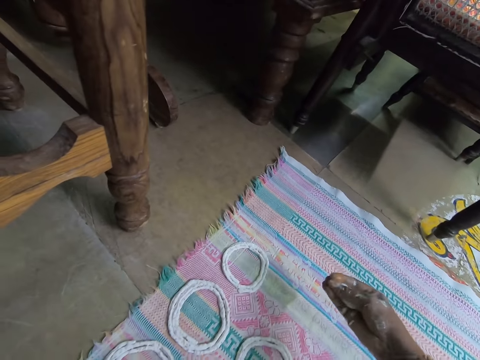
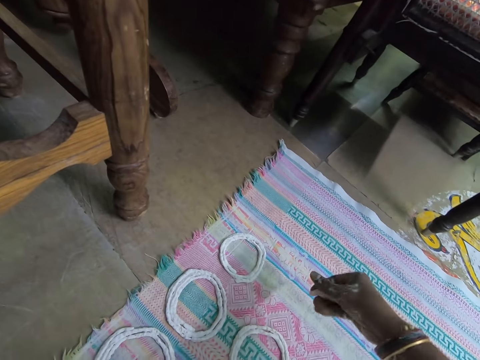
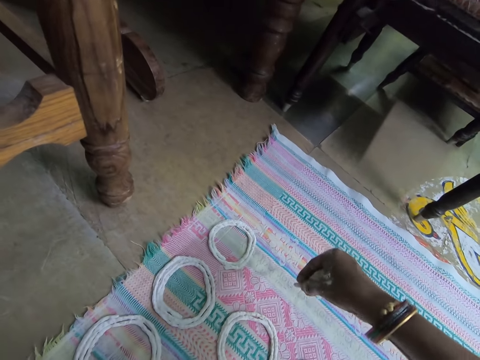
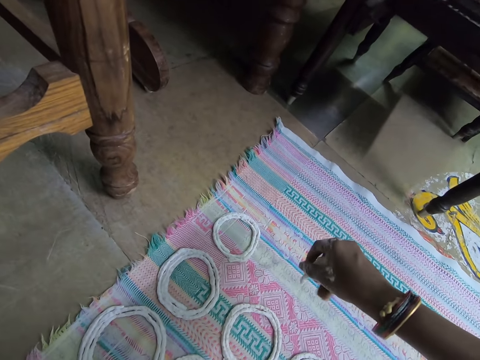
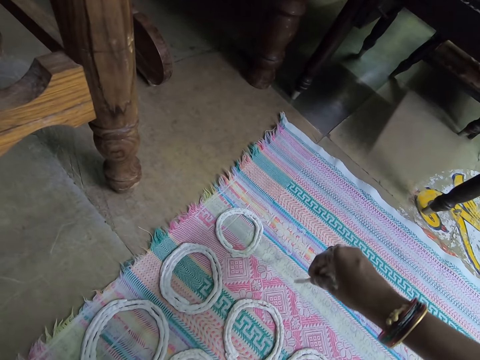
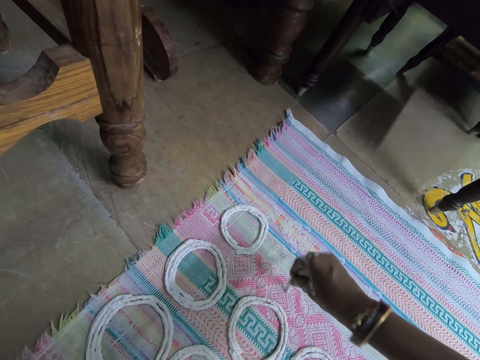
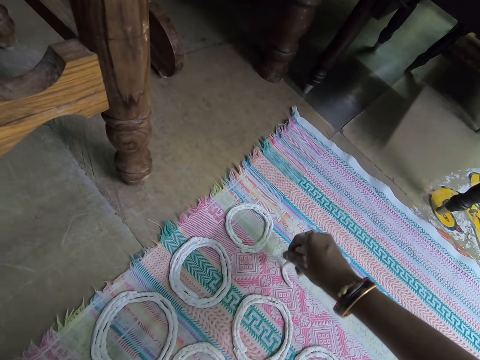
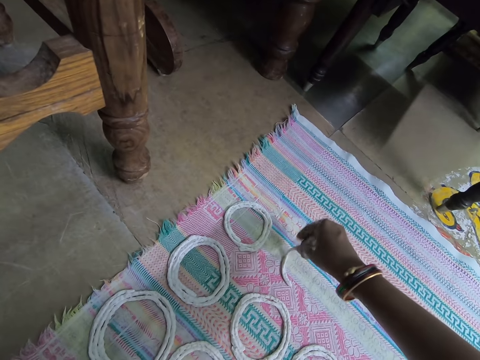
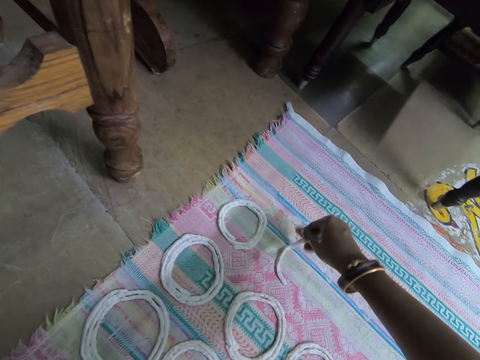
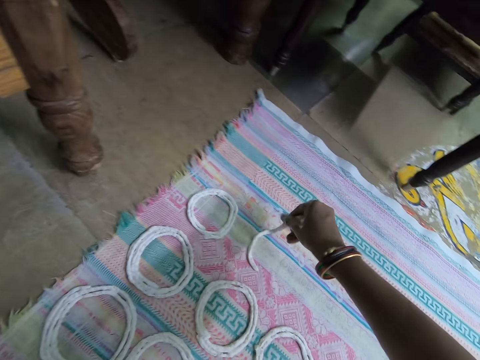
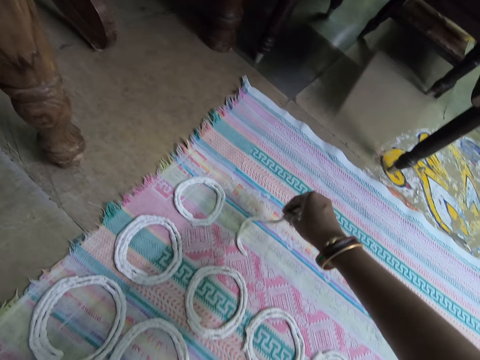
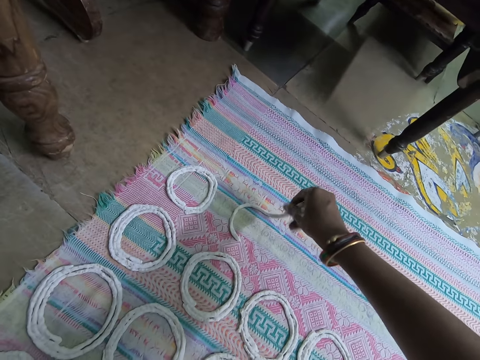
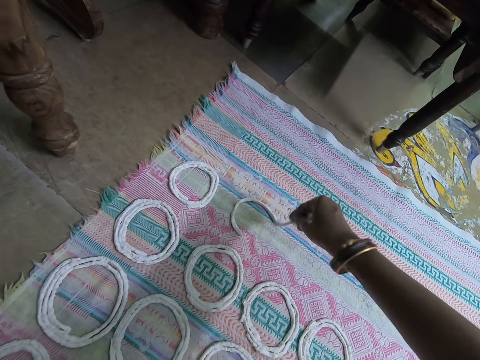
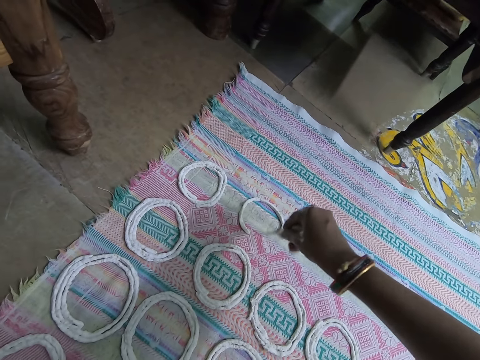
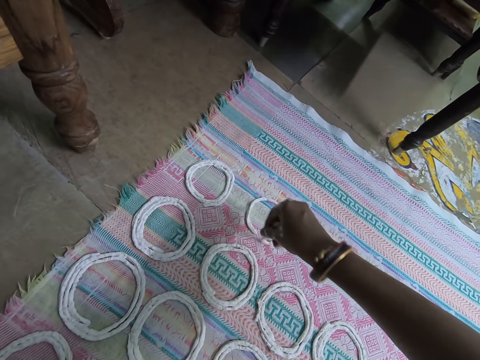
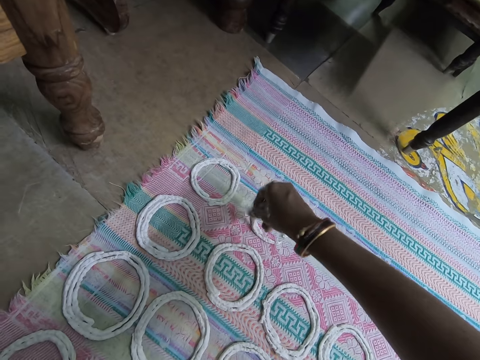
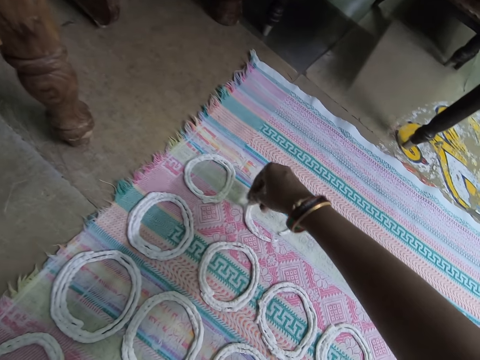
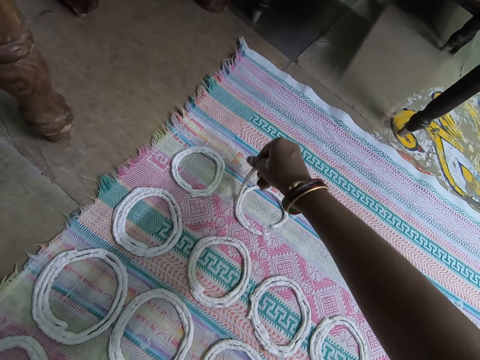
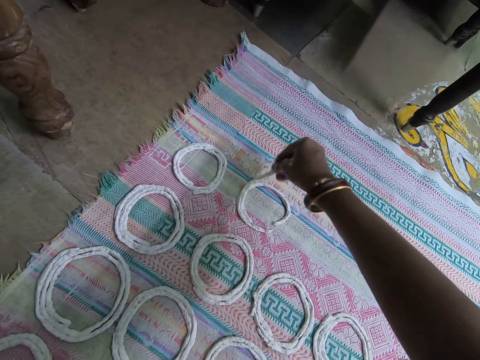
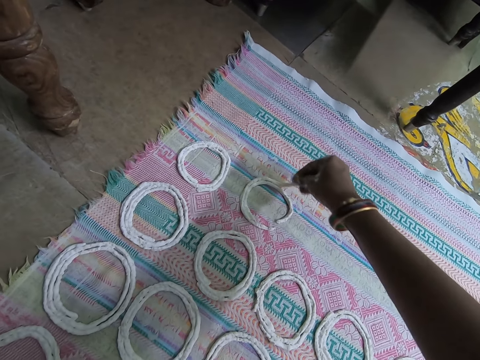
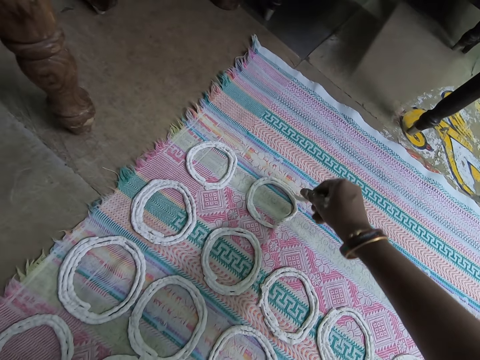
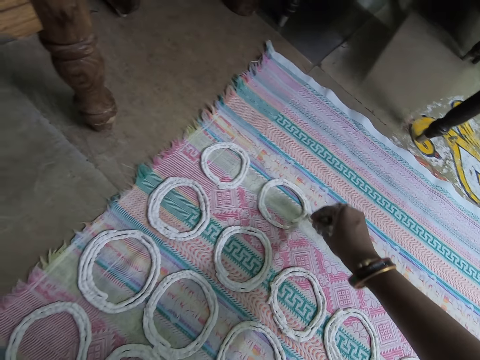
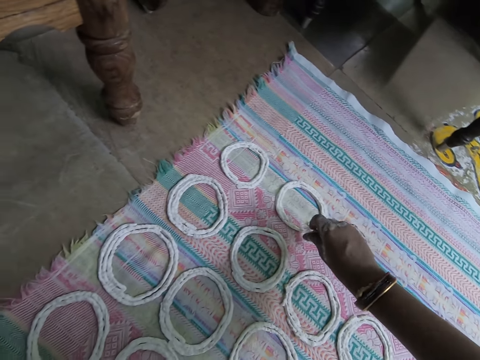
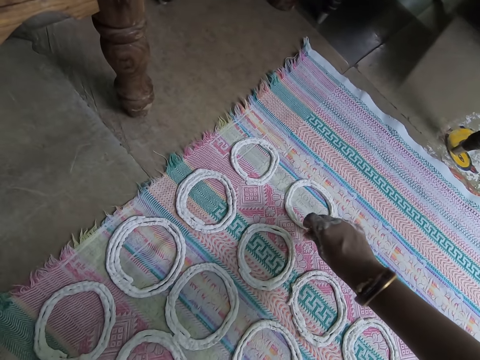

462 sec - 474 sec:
The camera wearer squeezes dough on the sheet. She rolls the dough in her right hand on the cloth.

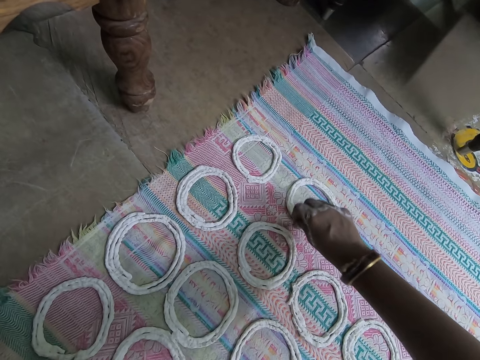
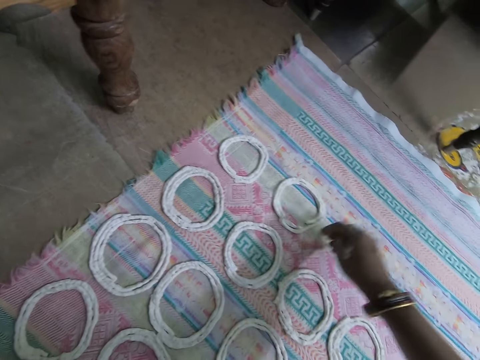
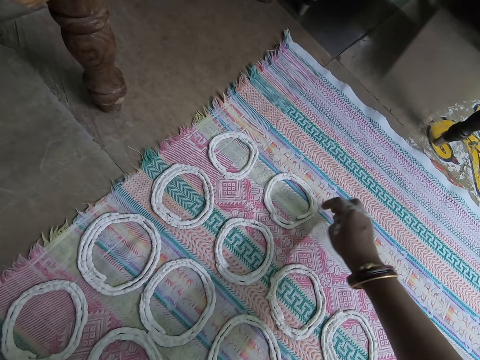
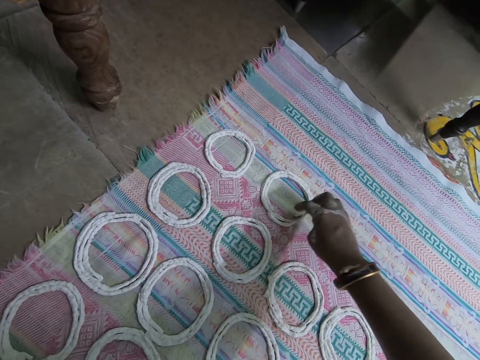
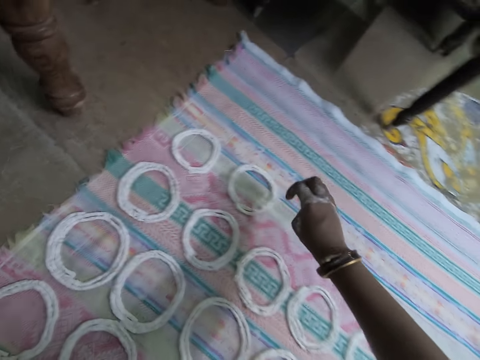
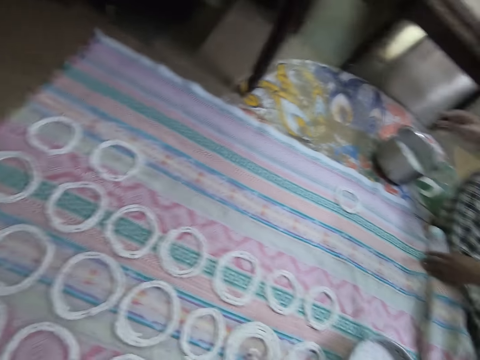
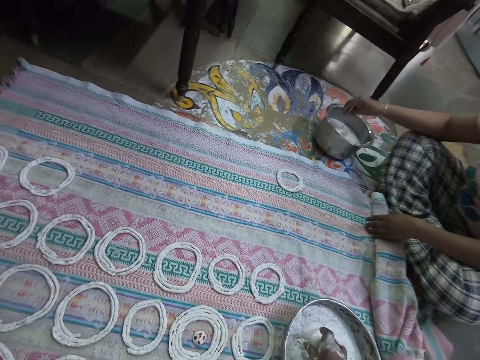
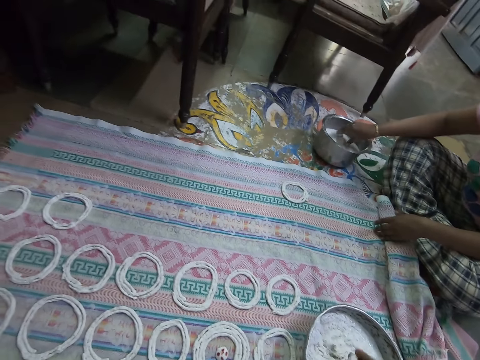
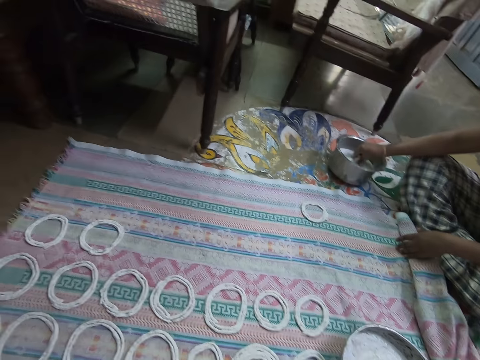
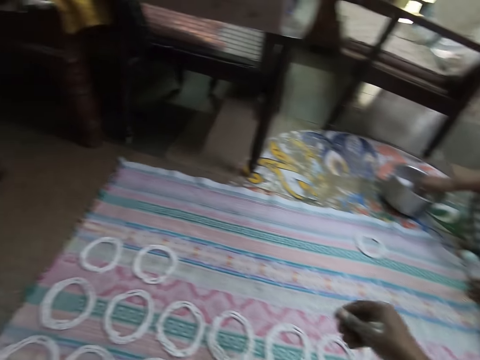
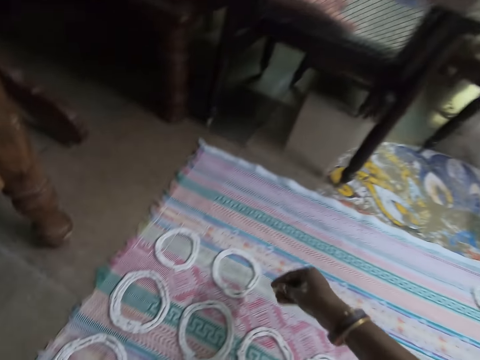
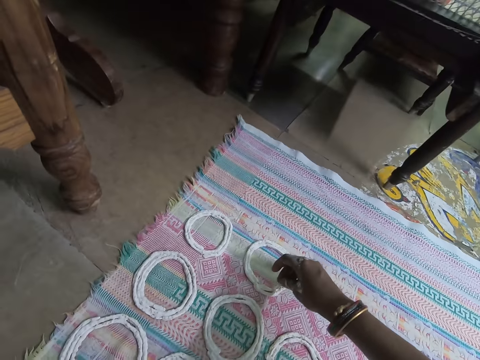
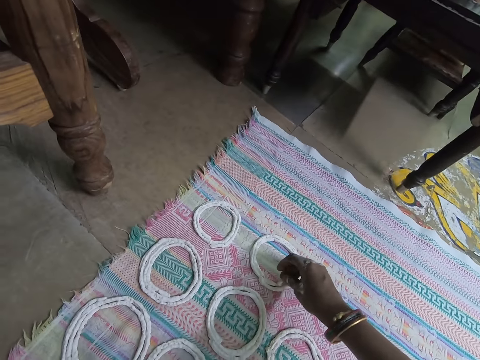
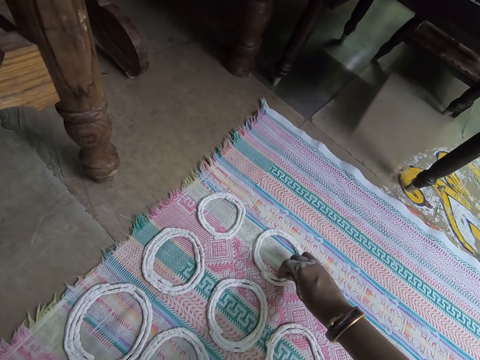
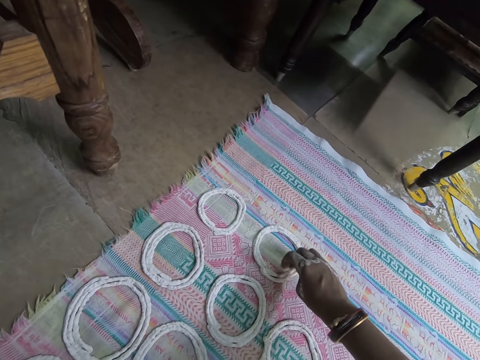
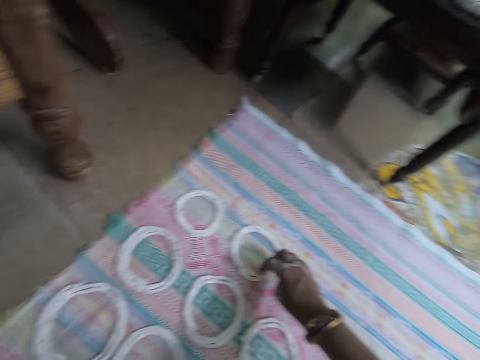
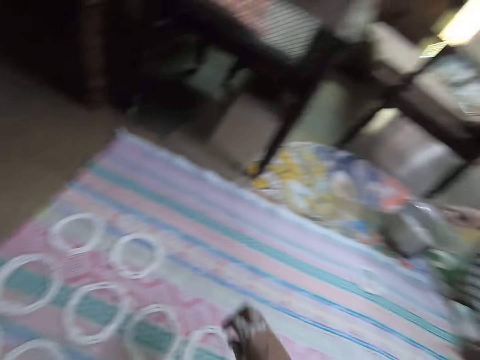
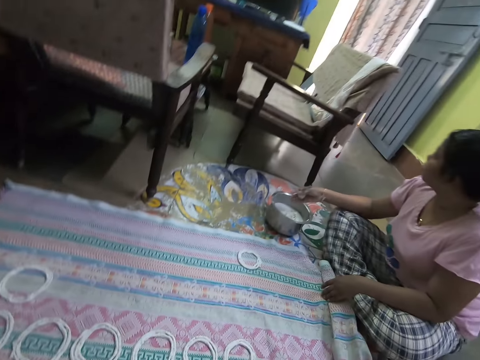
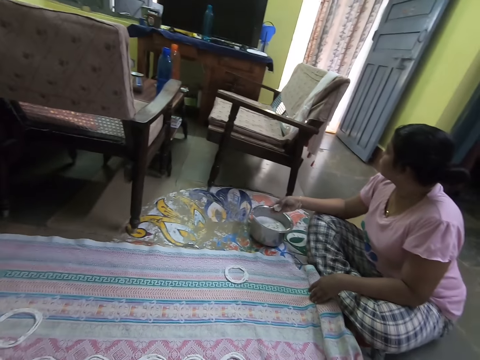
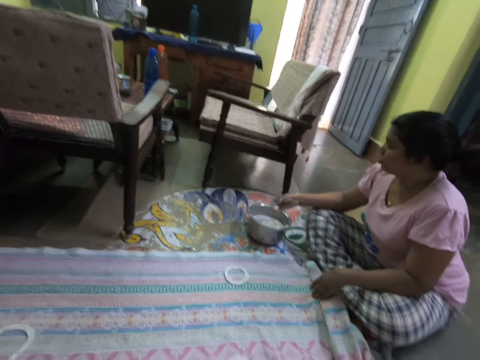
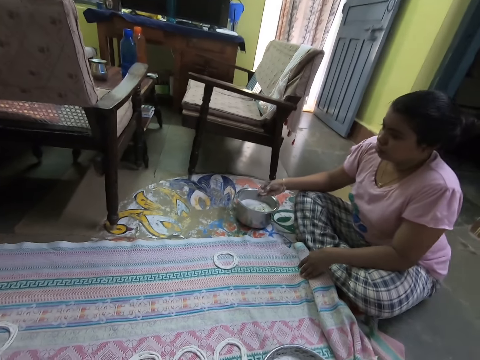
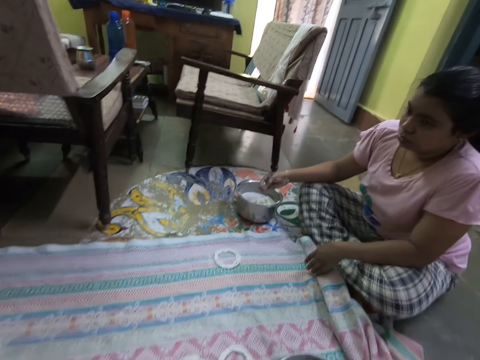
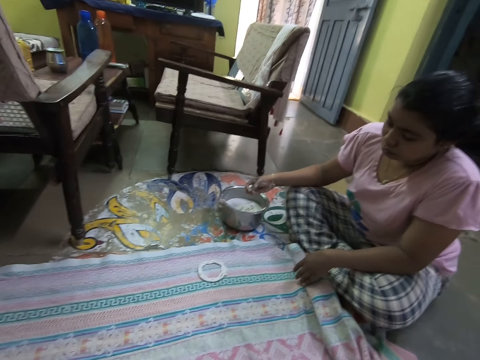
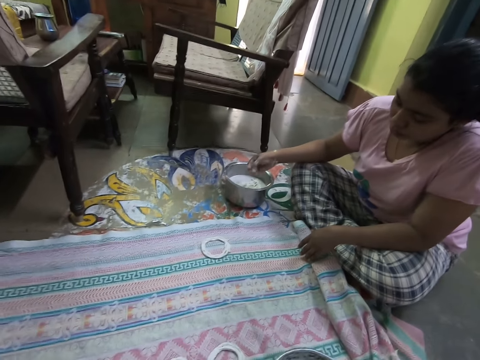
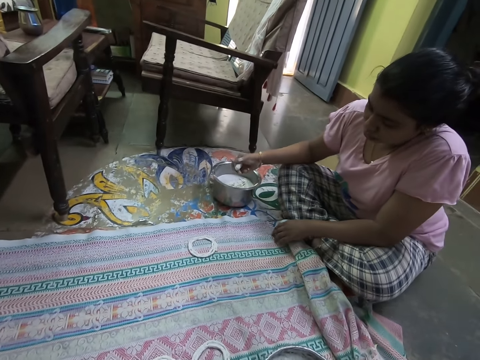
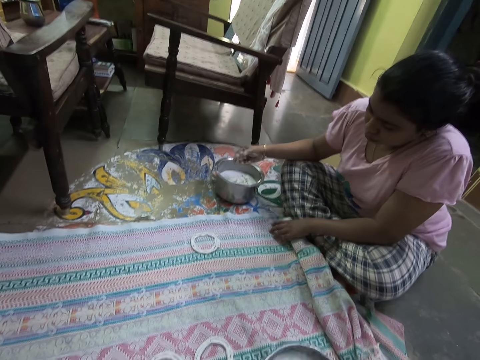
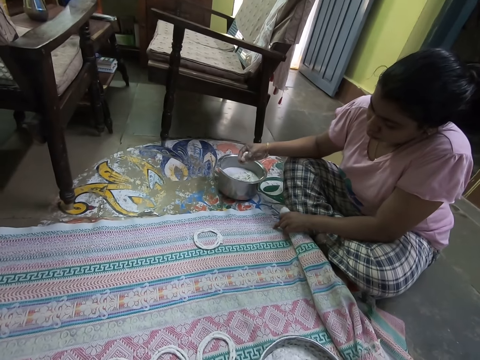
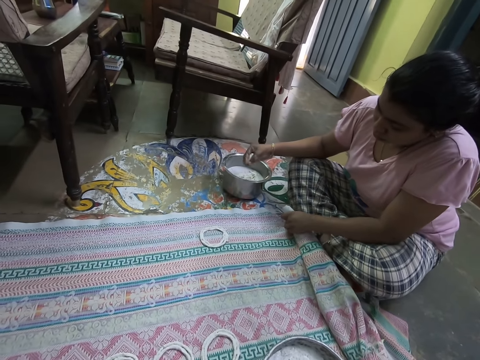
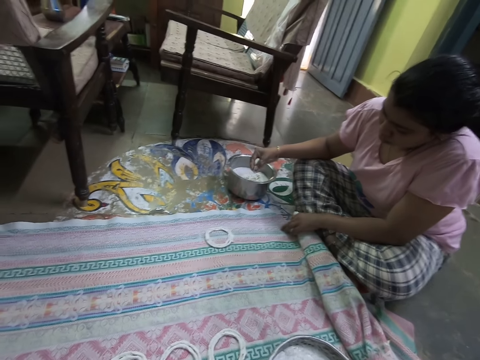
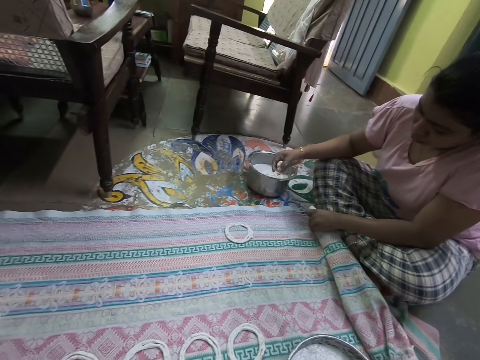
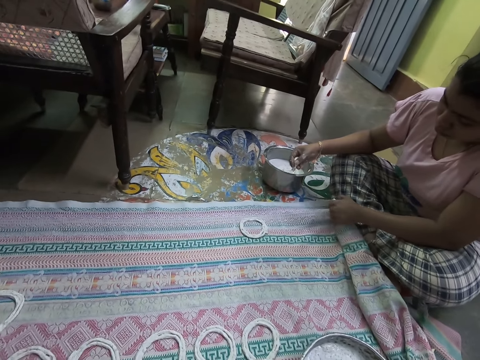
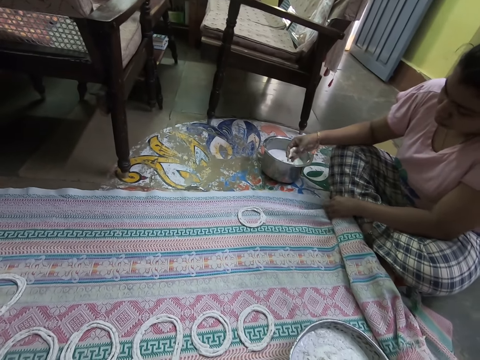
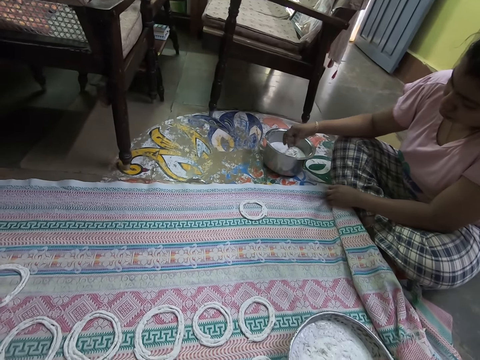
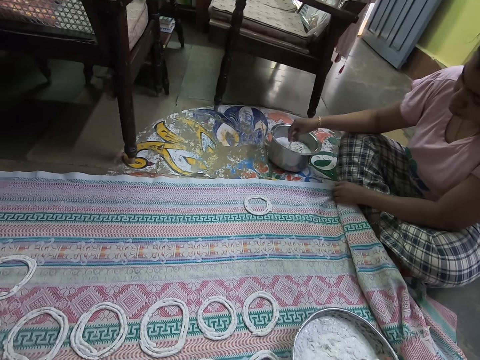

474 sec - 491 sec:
The camera wearer adjusts the dough on the cloth with her right hand. She turns around the room. The woman takes dough from the bowl of dough with her right hand. The camera wearer adjusts the dough on the cloth with her right hand. The woman adjusts a dough in her right hand. The camera wearer moves around the room. She looks around the room. The woman adjusts the cloth with her left hand. The woman touches the sheet. The camera wearer takes dough from the bowl on the cloth with her right hand.
